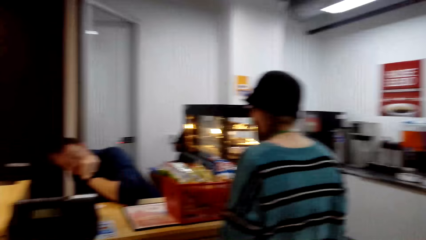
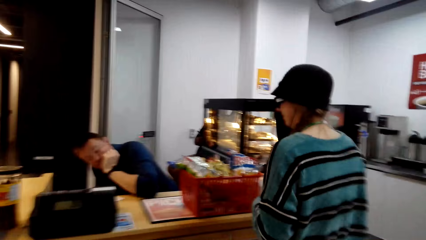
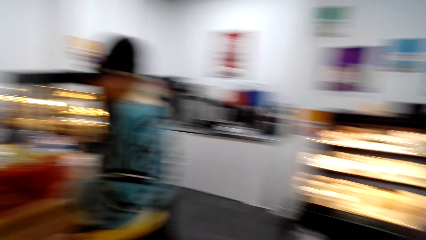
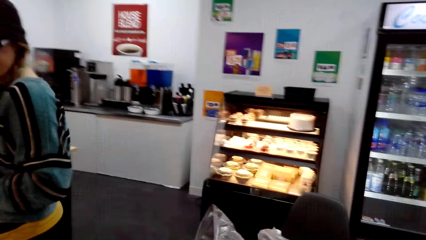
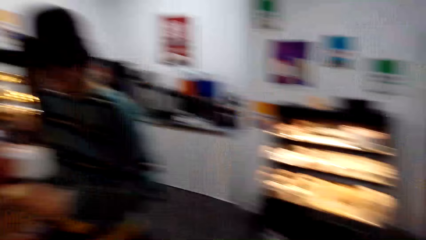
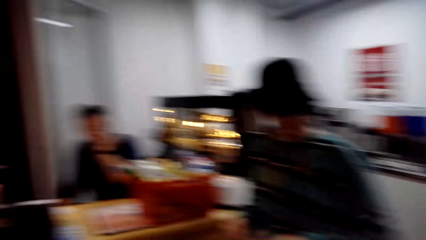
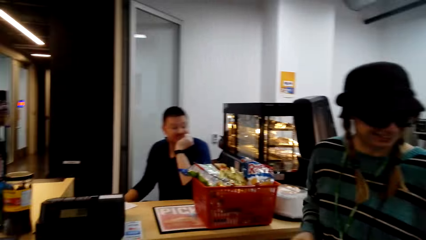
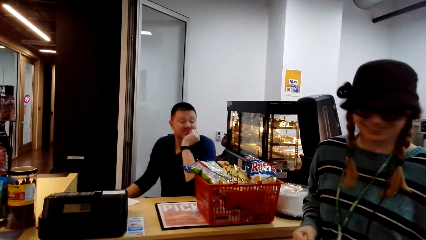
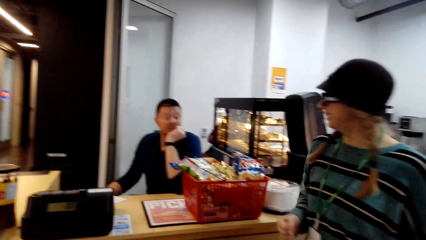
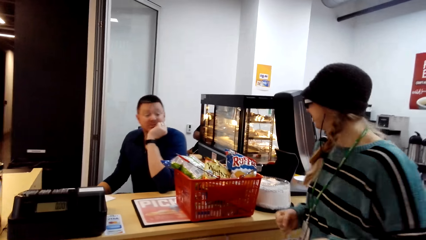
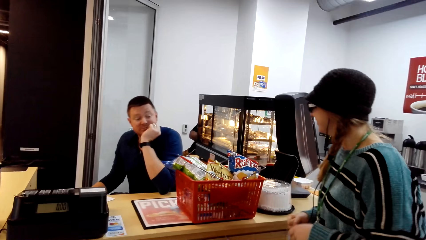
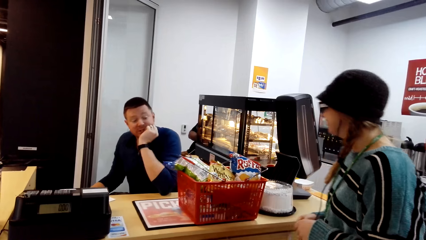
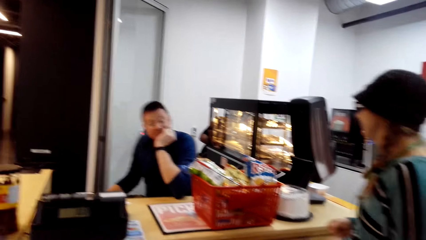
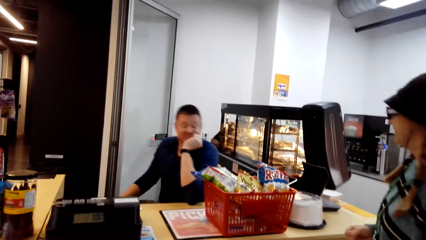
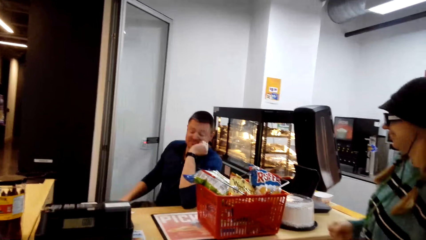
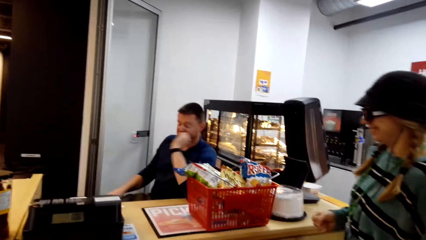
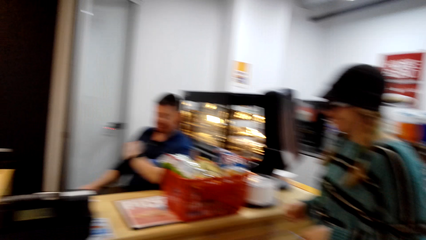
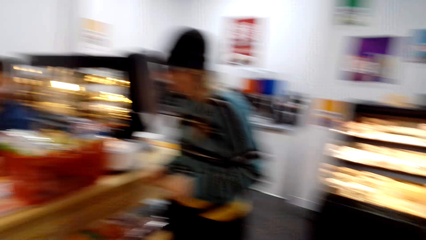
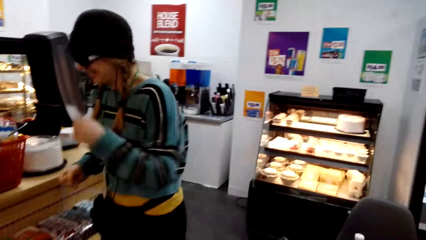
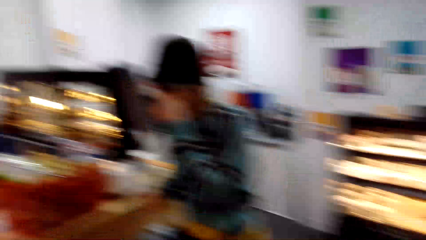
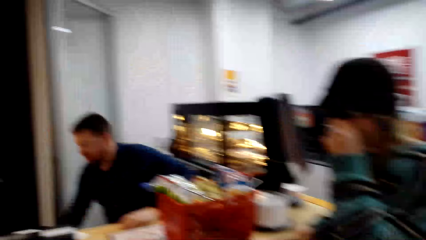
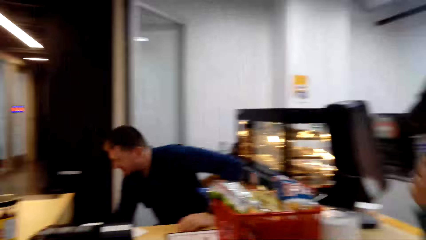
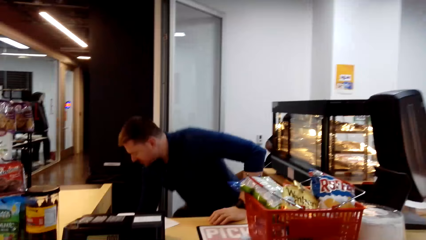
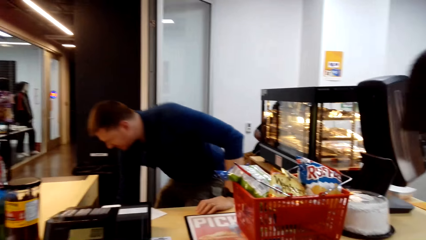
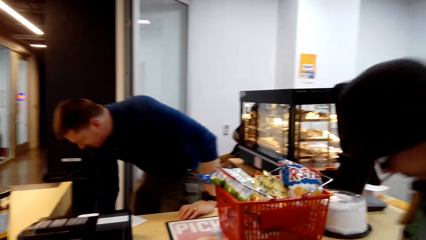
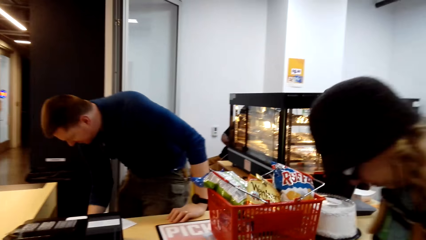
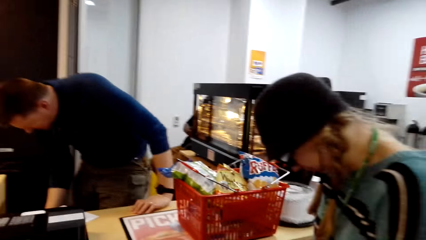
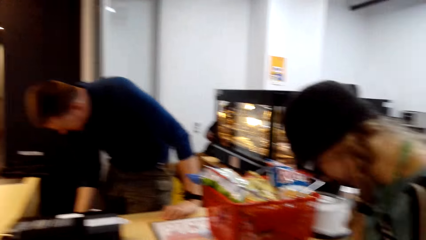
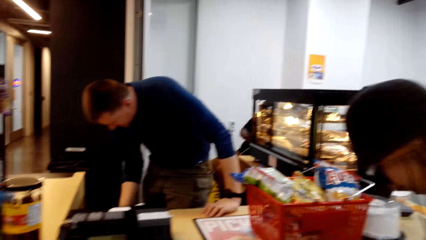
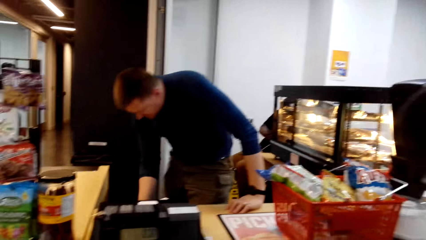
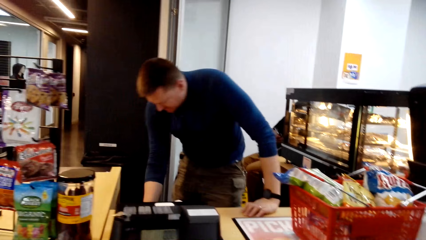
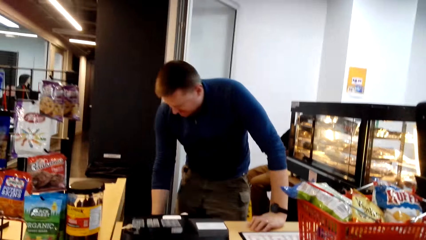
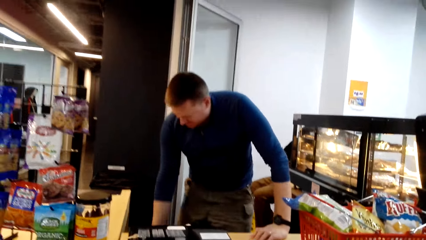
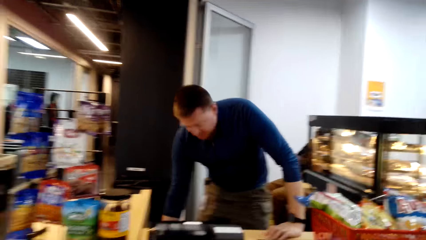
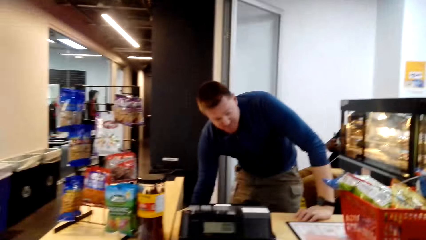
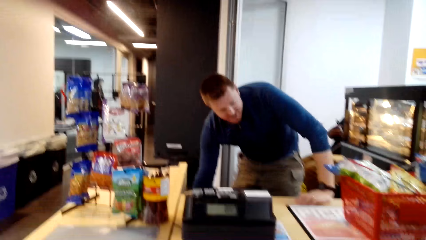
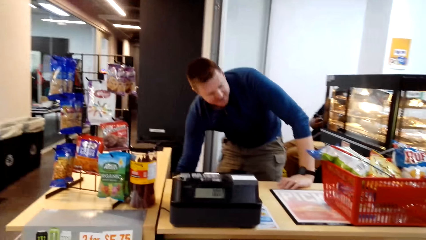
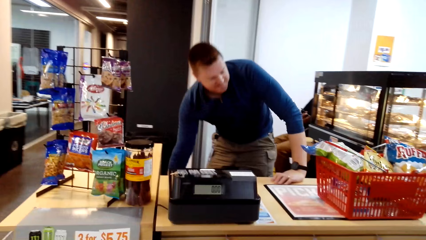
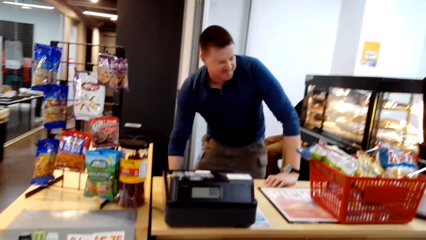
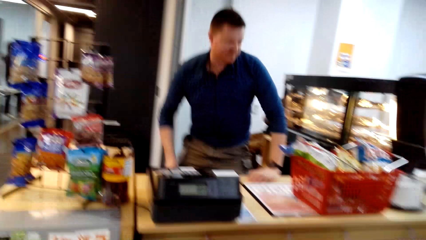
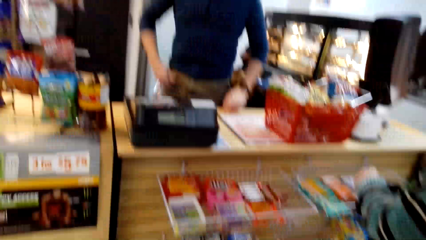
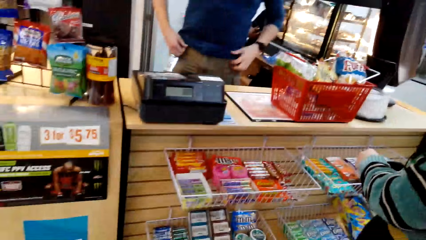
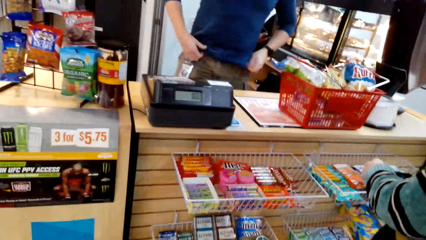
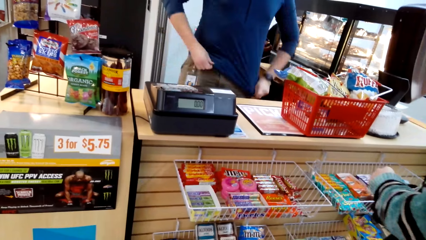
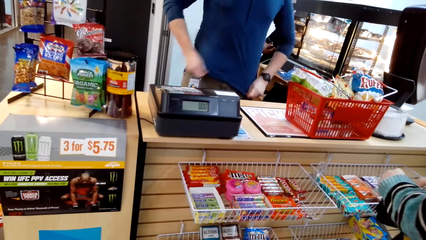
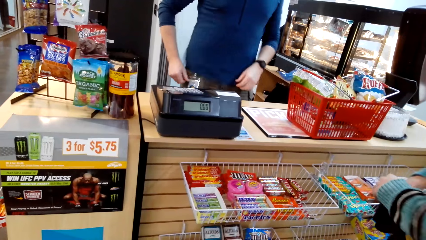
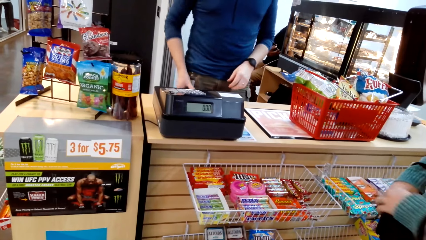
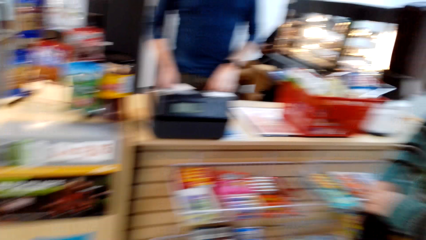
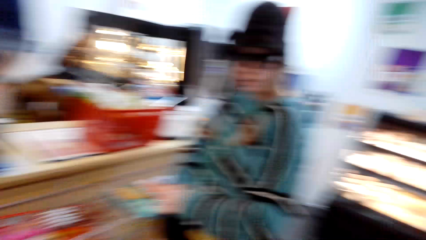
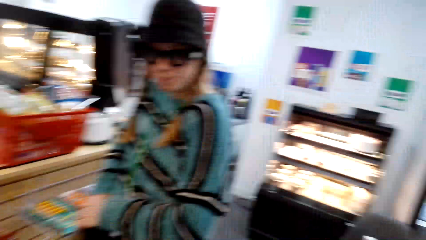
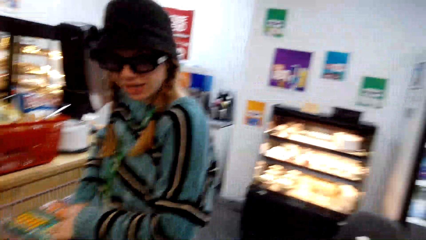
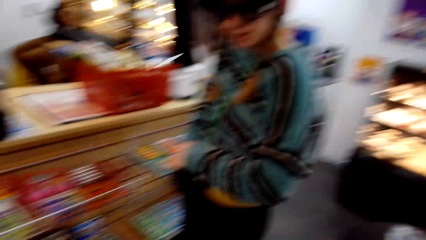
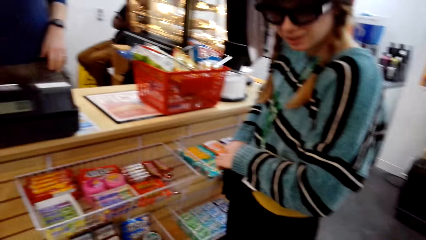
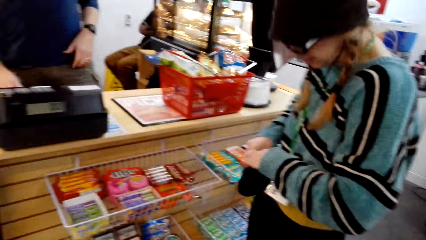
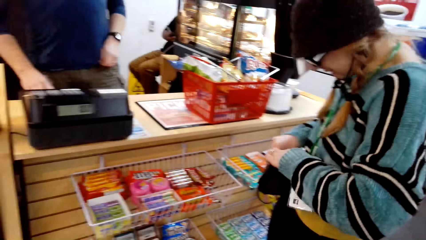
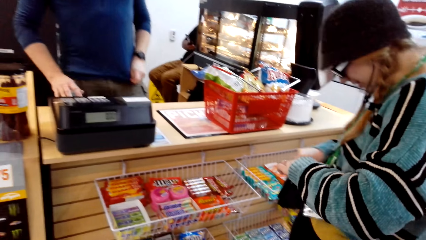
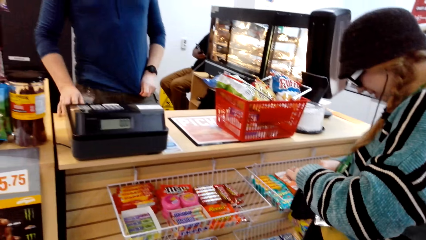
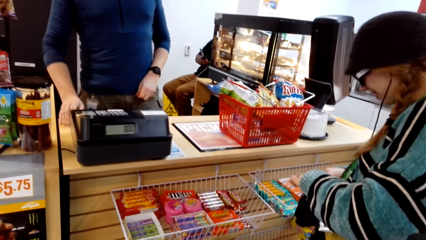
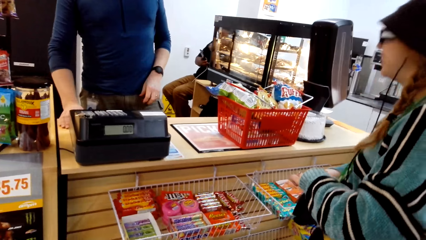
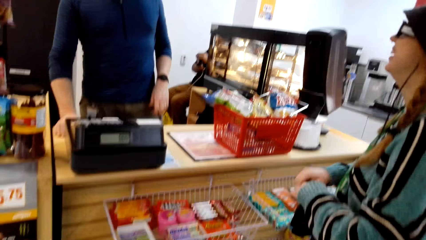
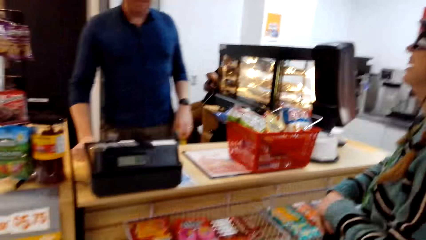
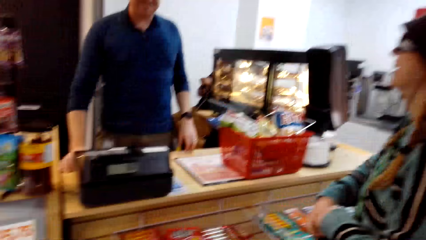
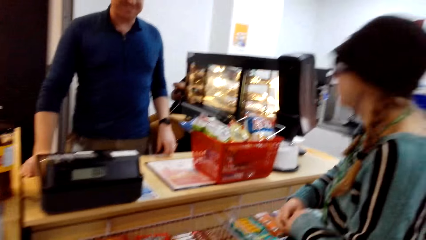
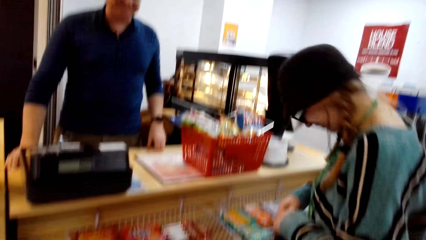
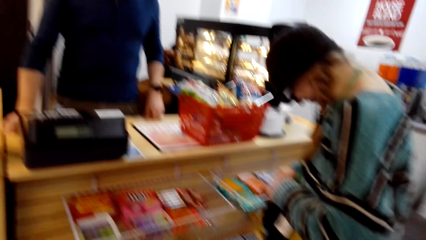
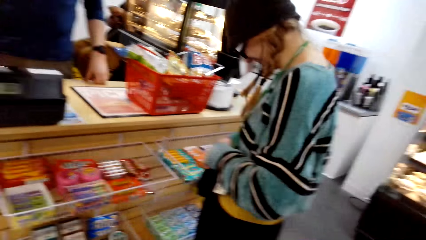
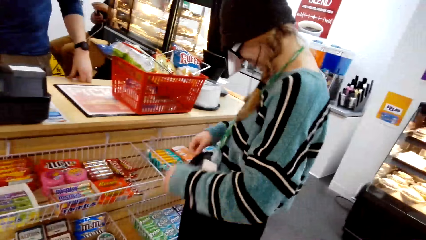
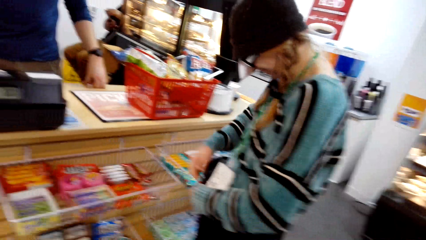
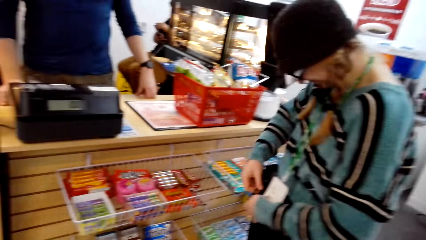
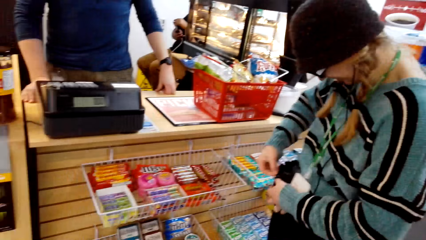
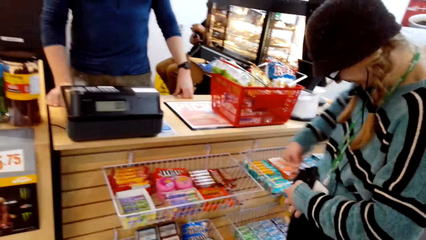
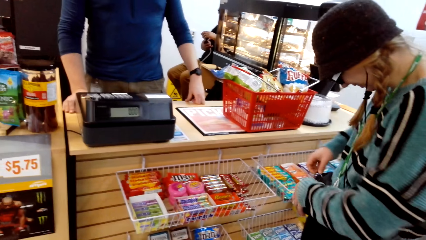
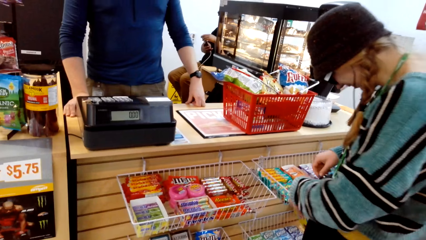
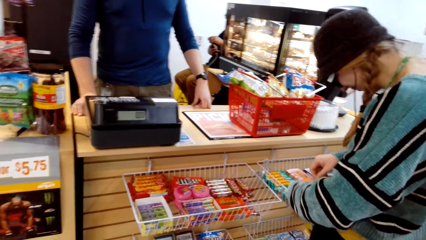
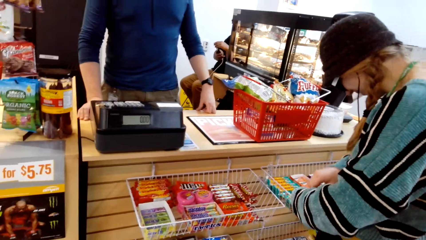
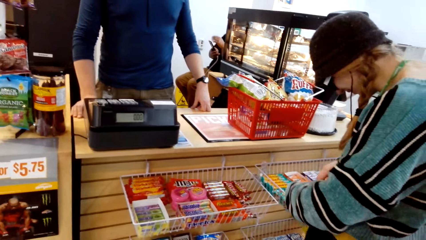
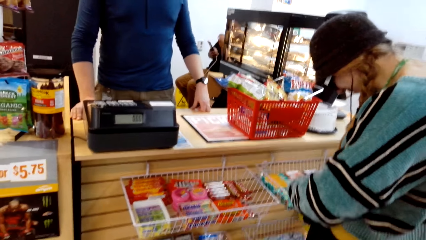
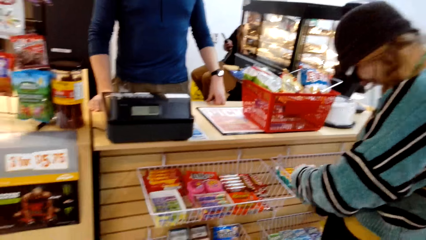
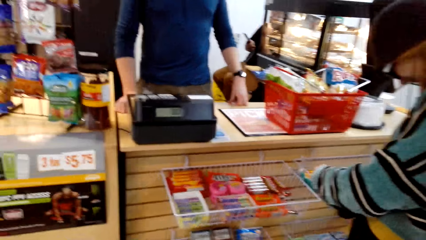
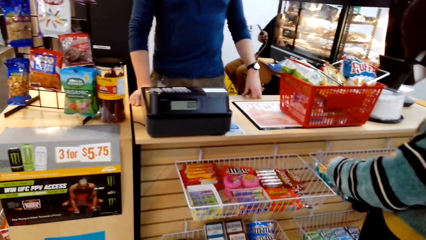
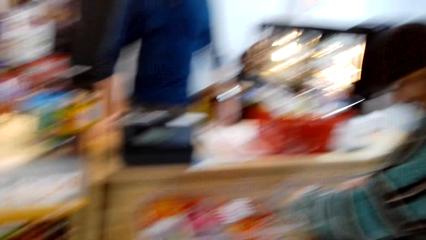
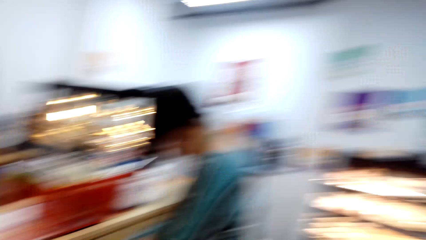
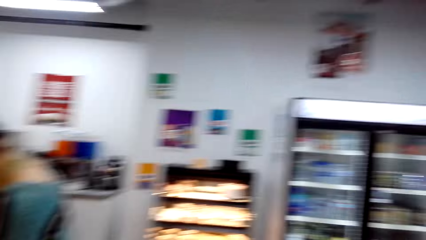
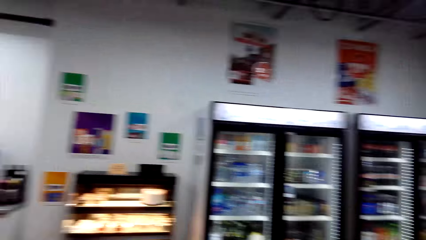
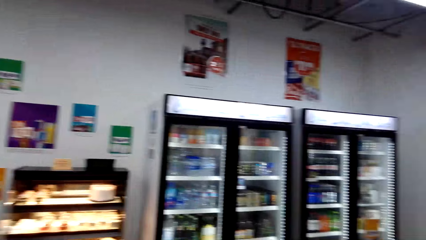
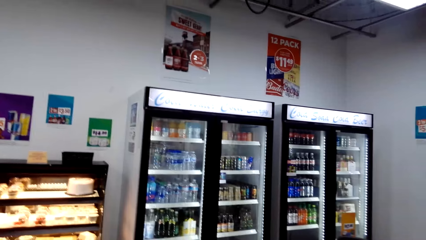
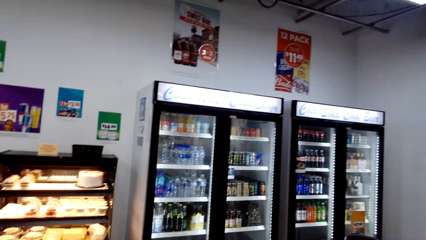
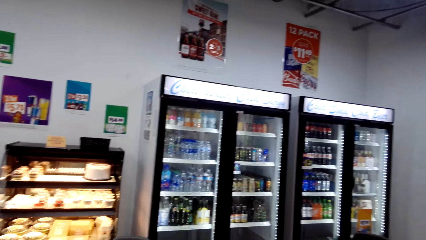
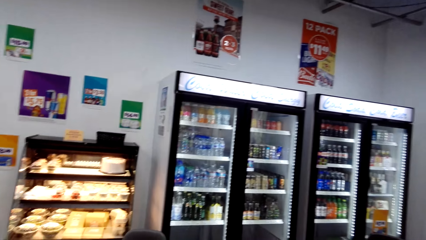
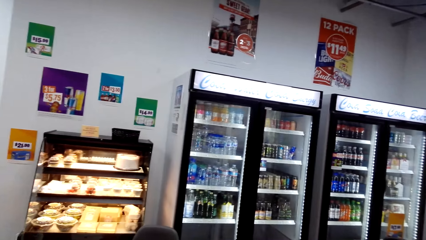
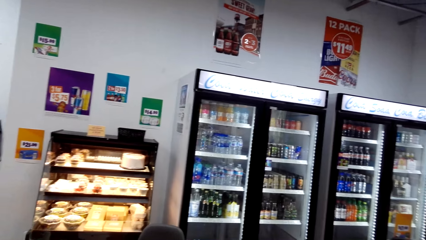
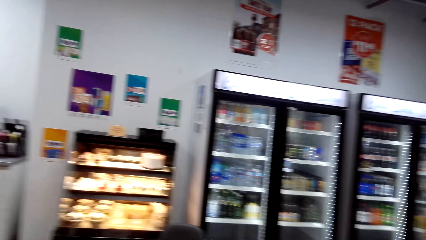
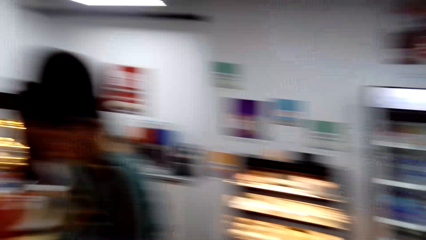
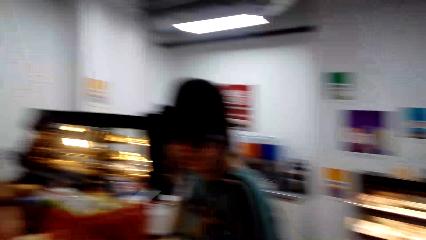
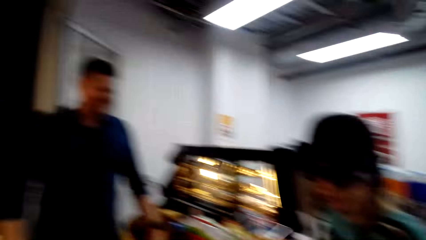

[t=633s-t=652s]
The camera wearer looks around. A man converses, stands up and pulls his cloth. A woman opens her bag. The woman laughs. The camera wearer looks around.
